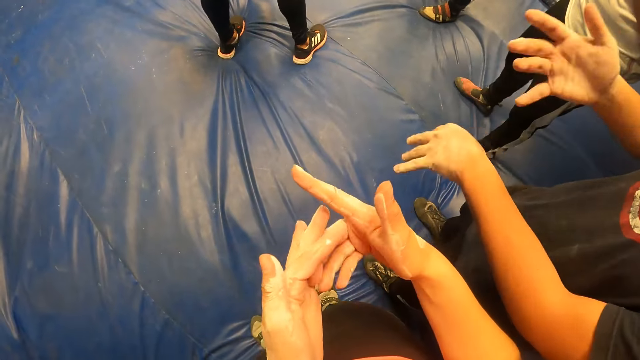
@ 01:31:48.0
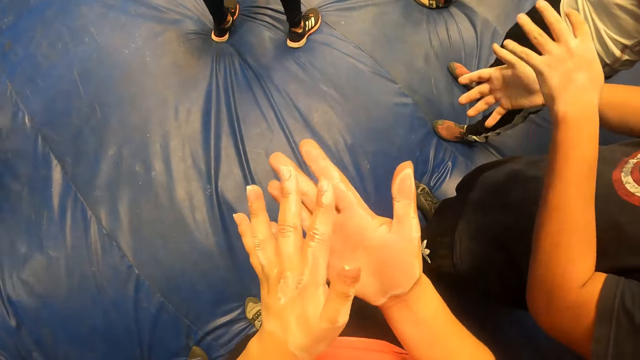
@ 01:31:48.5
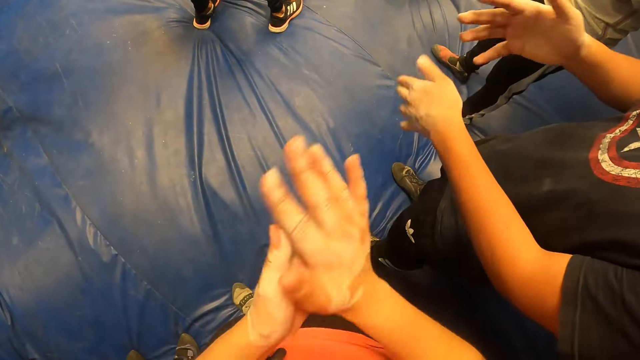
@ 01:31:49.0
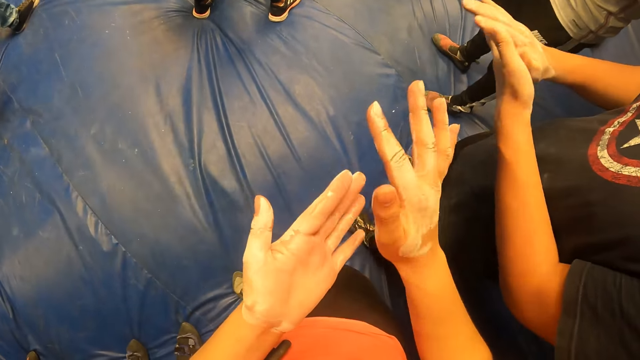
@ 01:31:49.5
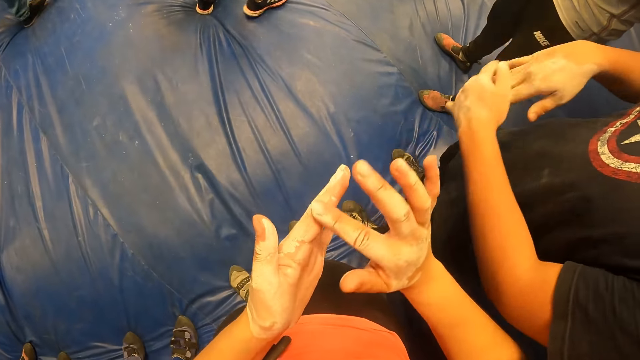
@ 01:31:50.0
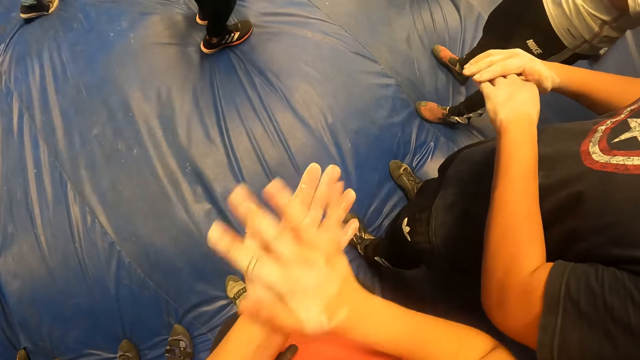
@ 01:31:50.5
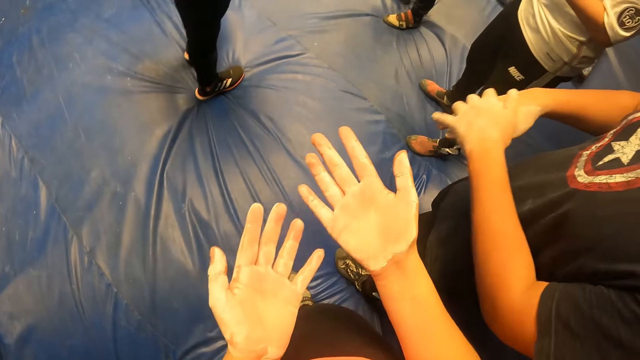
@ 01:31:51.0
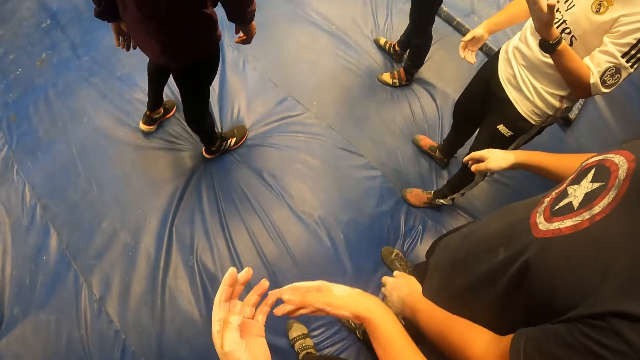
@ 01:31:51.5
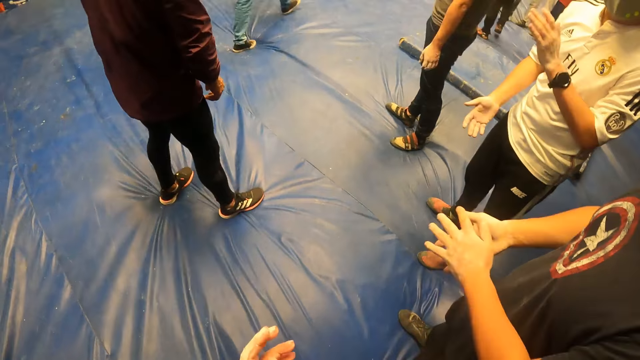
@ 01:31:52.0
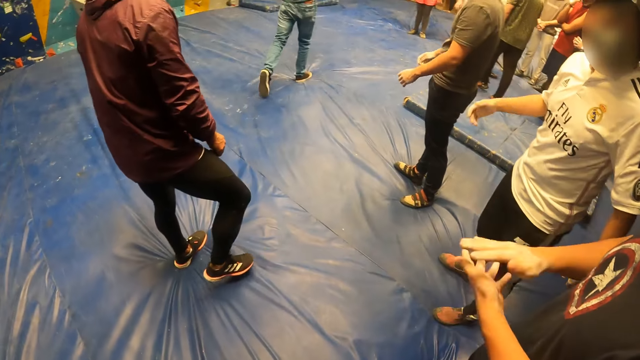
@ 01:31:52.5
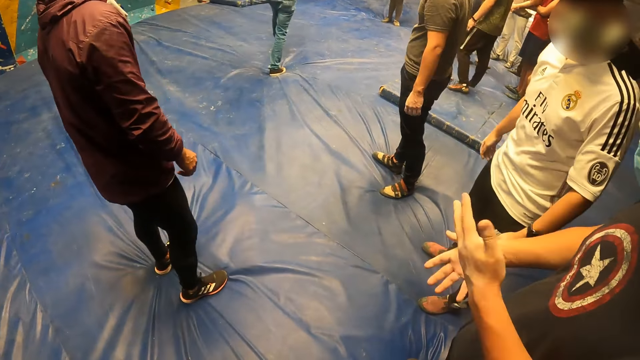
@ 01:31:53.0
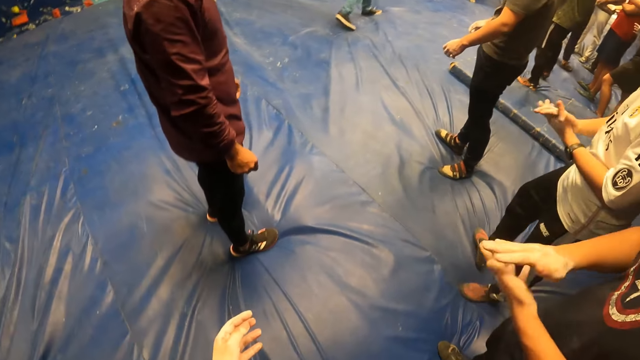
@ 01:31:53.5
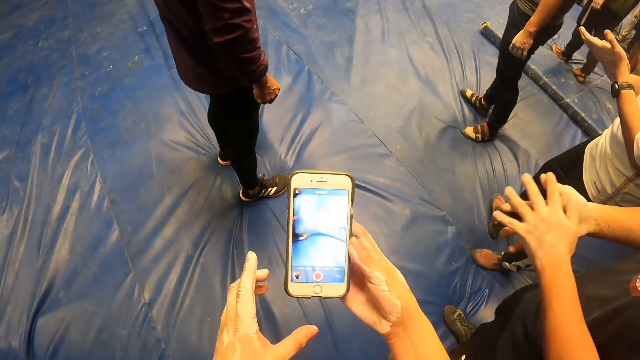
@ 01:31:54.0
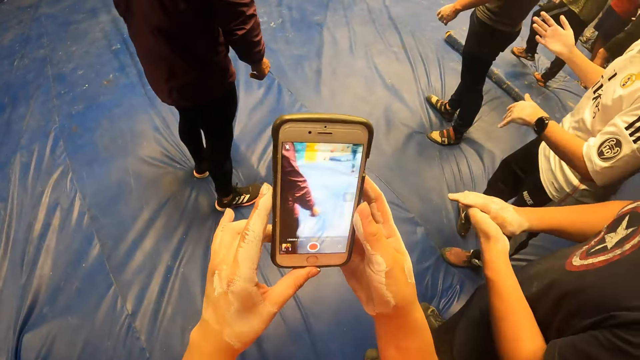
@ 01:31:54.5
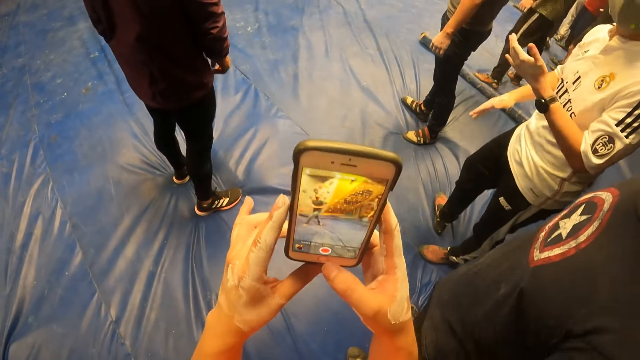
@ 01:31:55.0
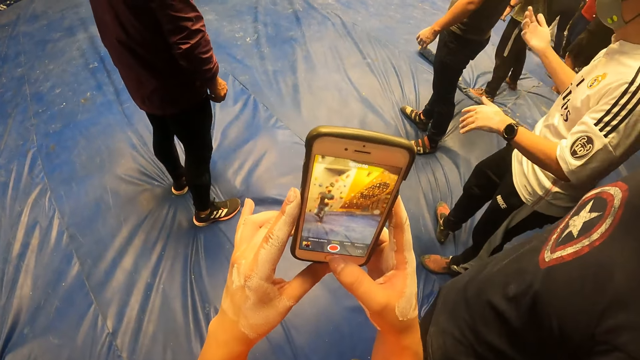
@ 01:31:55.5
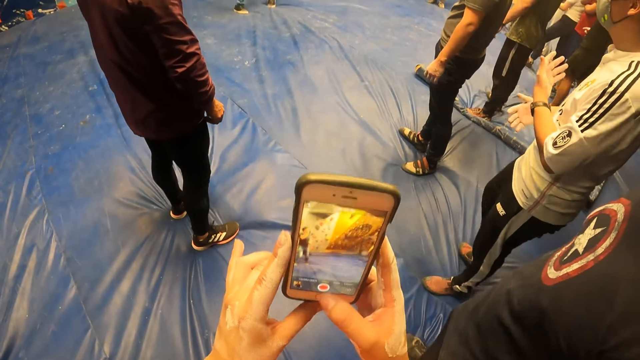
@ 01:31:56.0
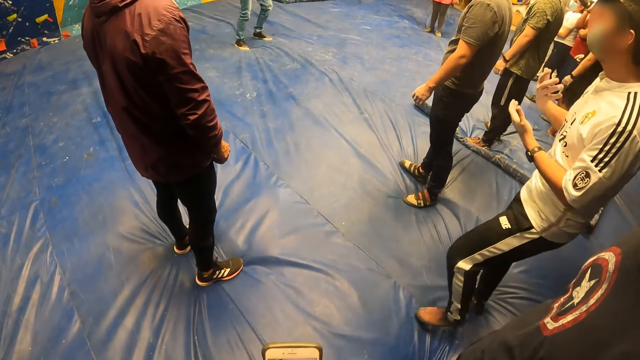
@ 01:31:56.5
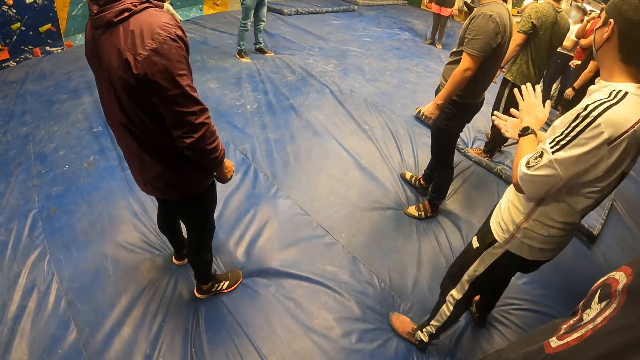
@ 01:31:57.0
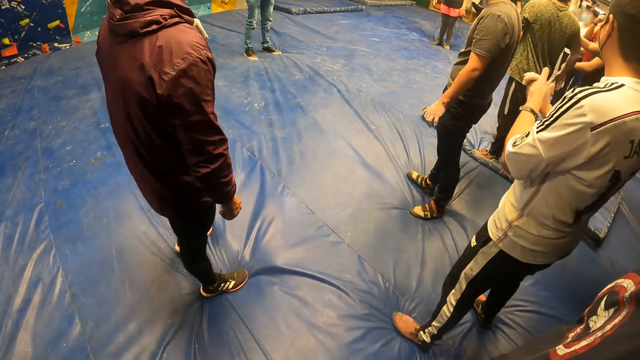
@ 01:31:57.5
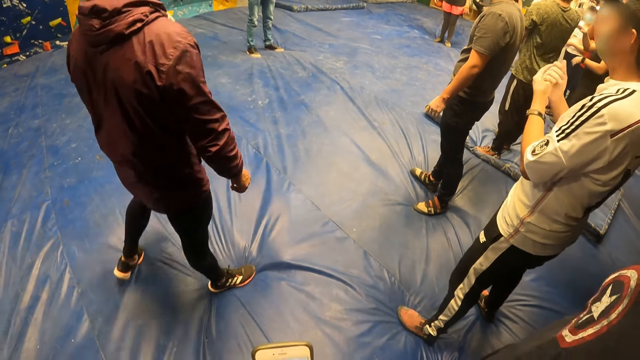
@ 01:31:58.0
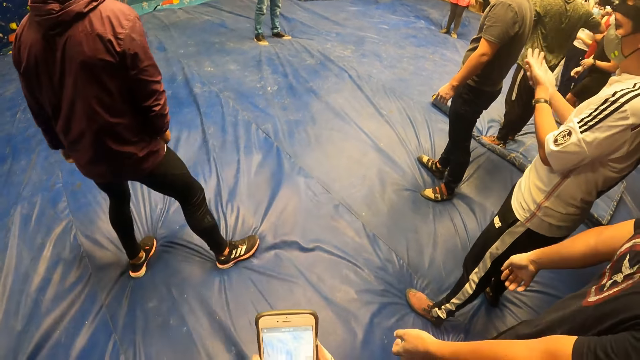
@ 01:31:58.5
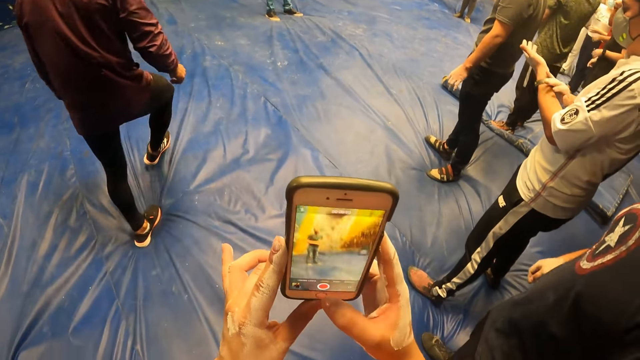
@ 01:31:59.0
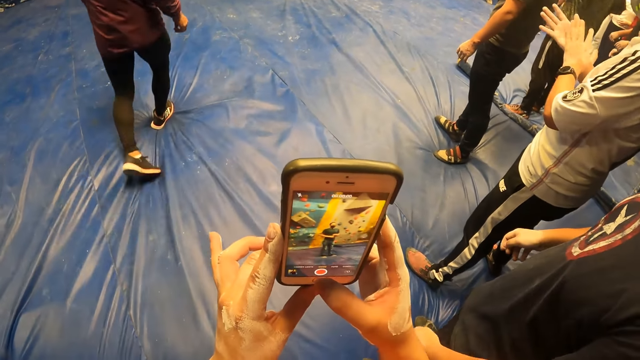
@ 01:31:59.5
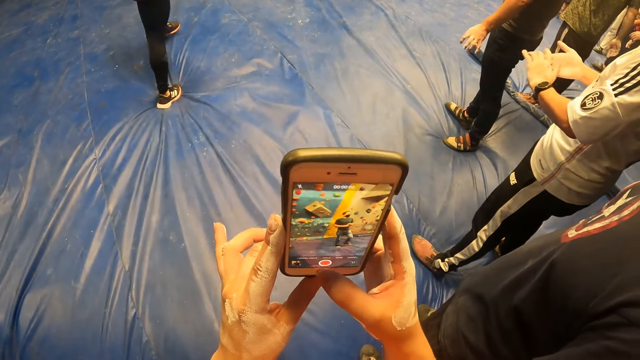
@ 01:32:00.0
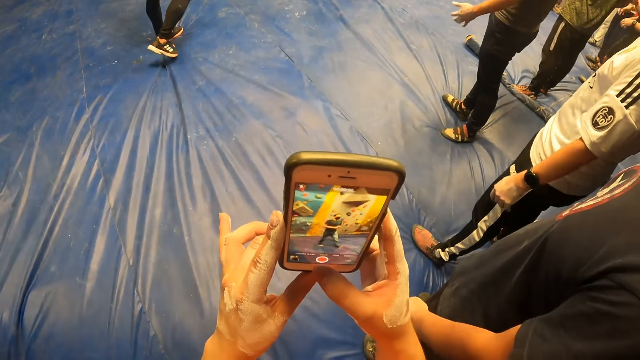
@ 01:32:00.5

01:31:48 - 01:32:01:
The camera wearer holds the phone with both hands. They take a video using the phone.

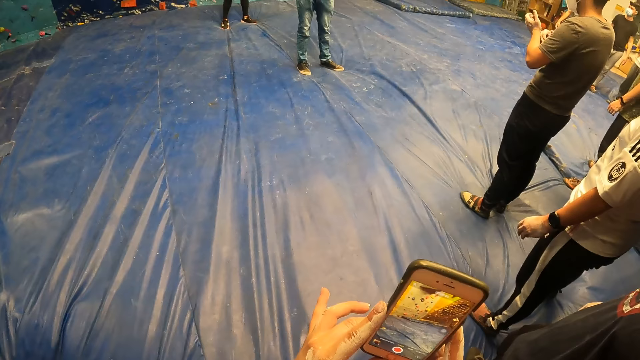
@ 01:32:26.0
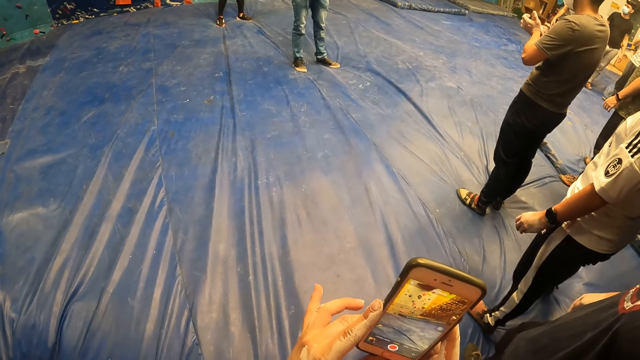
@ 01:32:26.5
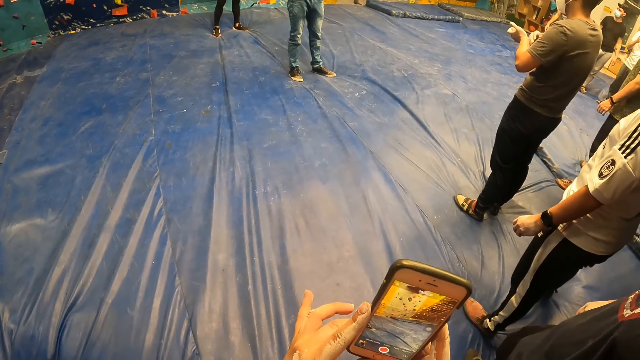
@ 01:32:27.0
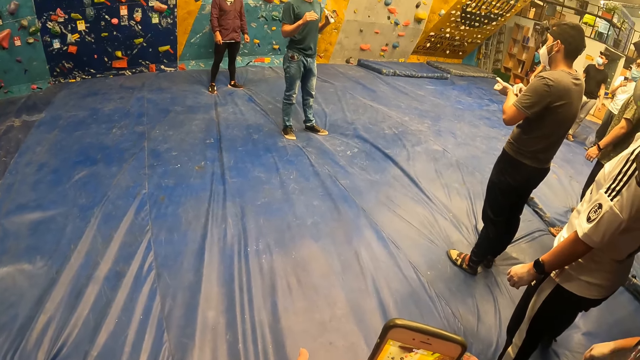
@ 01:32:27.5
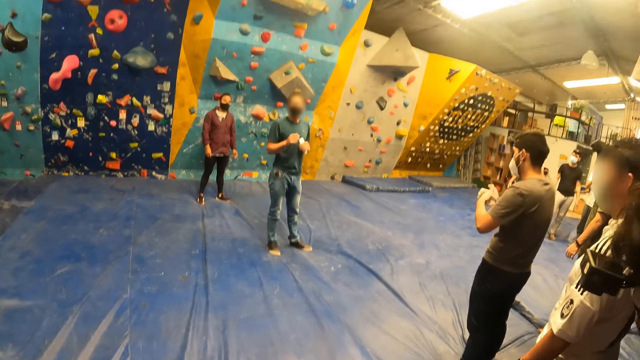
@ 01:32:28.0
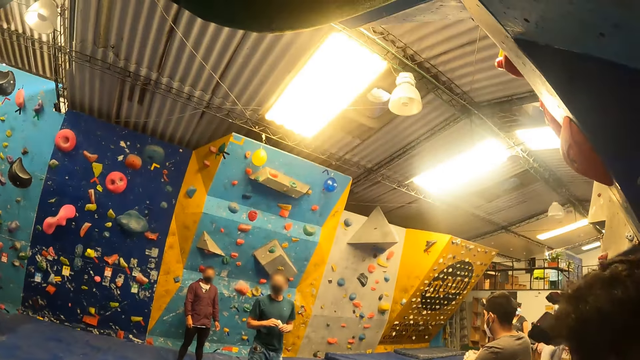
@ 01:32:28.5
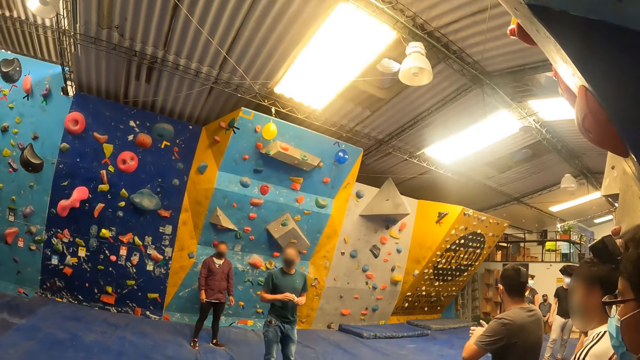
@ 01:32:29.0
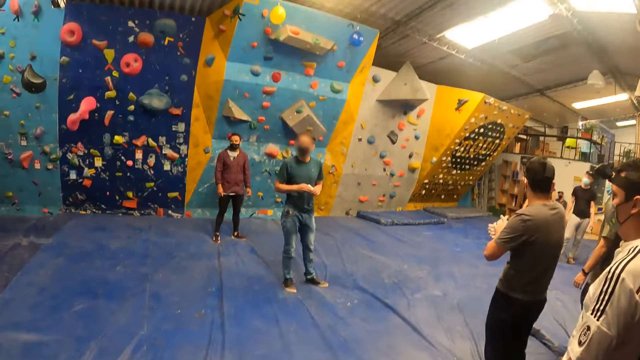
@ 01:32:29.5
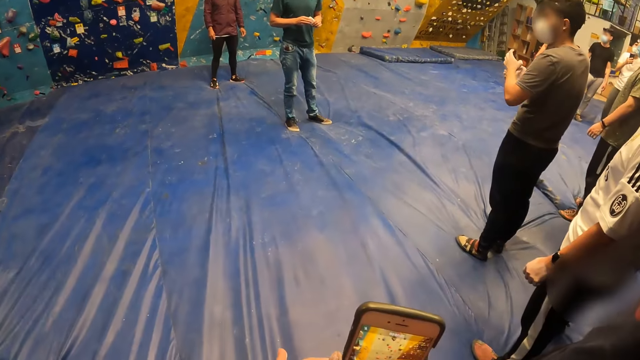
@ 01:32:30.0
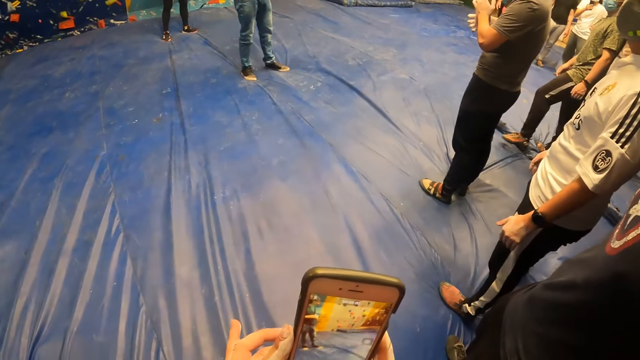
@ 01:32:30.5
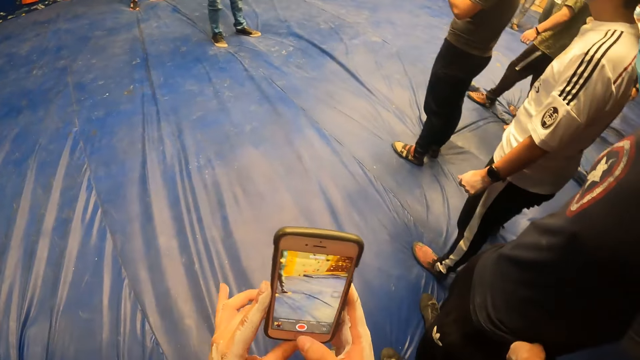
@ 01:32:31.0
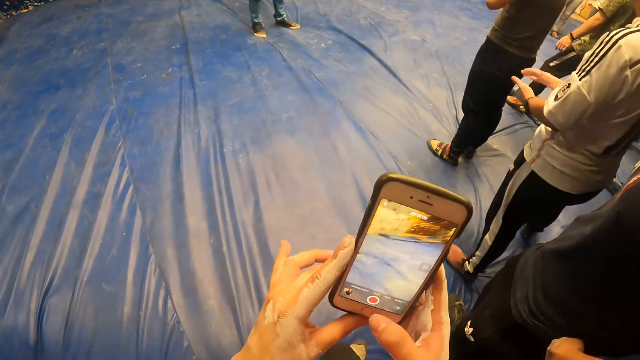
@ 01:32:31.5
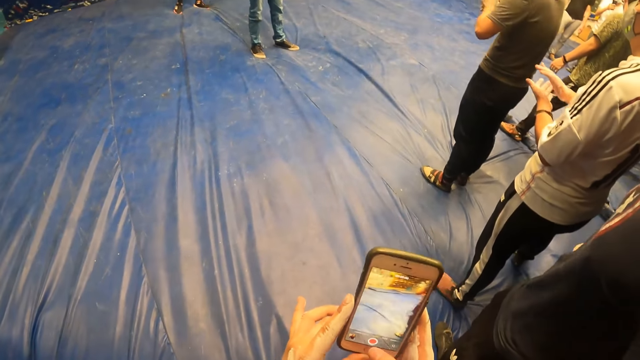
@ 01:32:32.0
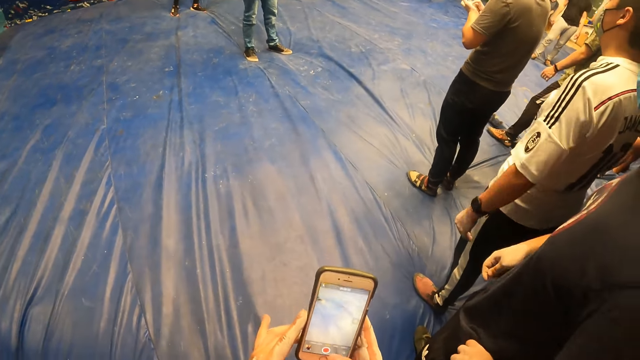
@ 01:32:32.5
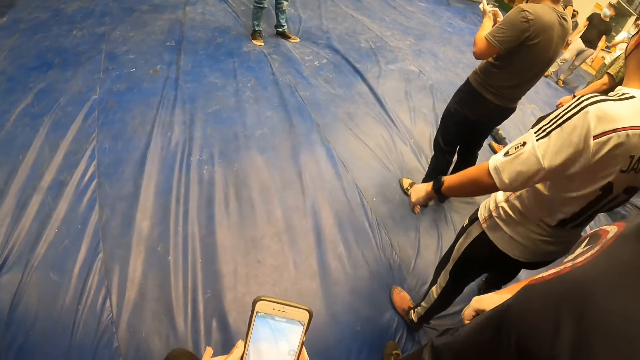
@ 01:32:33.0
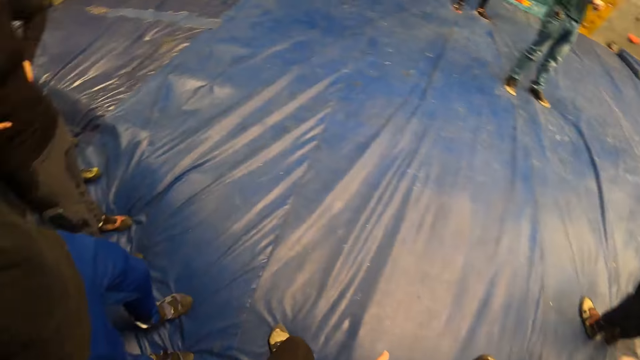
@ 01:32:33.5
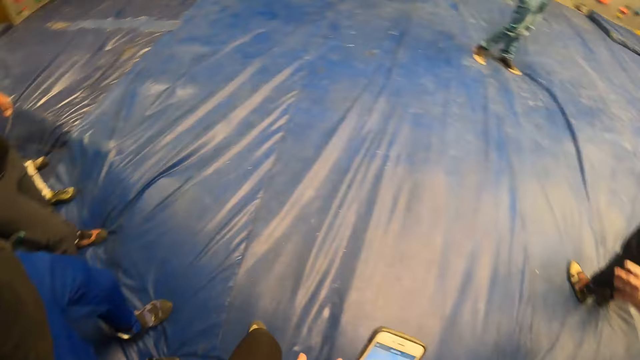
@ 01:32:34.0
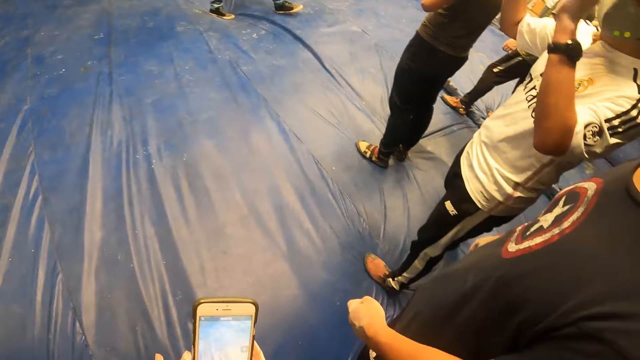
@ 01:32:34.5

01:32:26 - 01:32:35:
The camera wearer looks around. They take a video using the phone.
